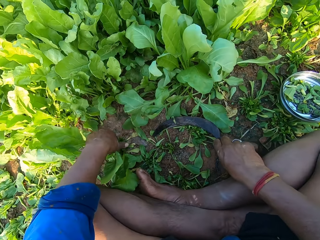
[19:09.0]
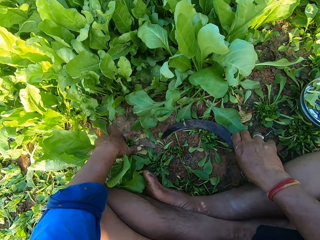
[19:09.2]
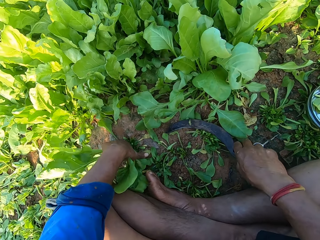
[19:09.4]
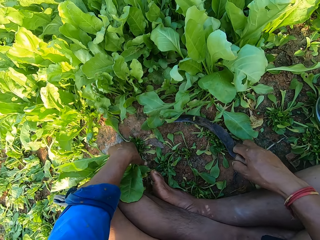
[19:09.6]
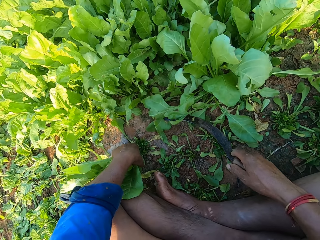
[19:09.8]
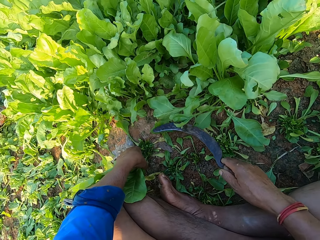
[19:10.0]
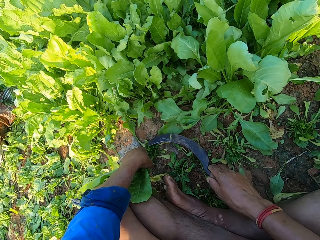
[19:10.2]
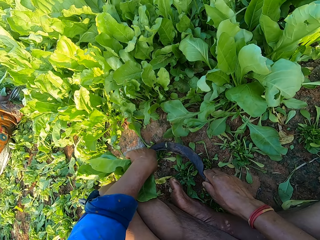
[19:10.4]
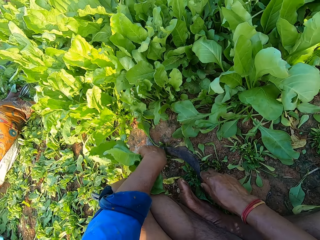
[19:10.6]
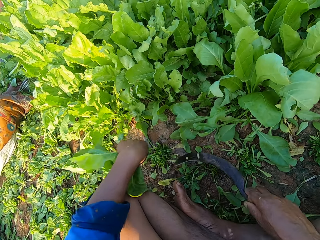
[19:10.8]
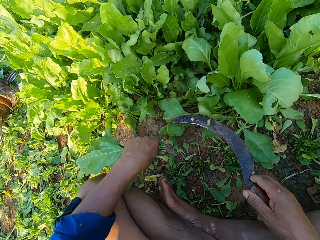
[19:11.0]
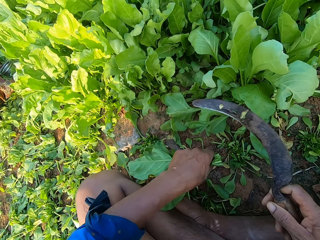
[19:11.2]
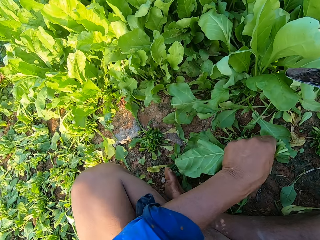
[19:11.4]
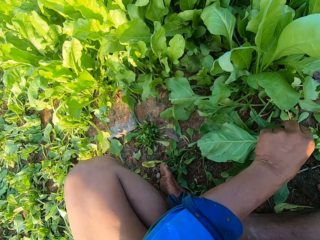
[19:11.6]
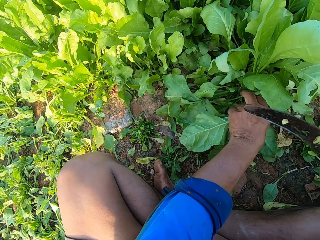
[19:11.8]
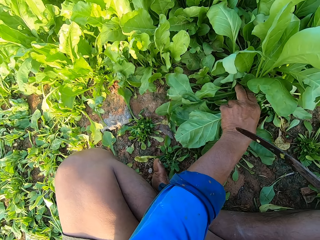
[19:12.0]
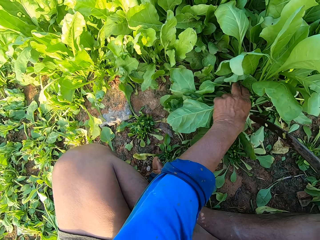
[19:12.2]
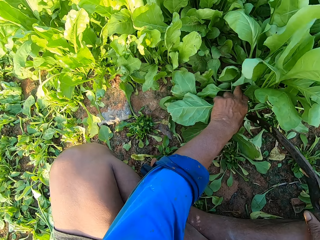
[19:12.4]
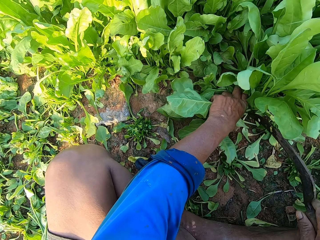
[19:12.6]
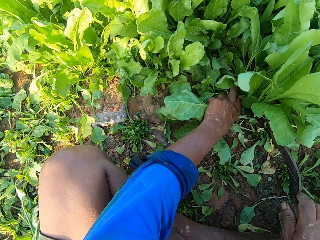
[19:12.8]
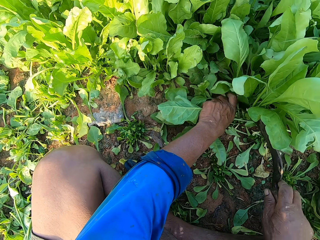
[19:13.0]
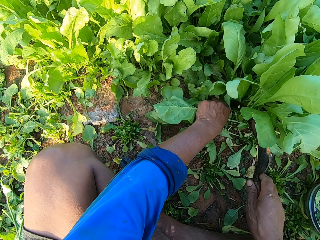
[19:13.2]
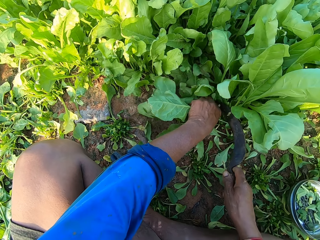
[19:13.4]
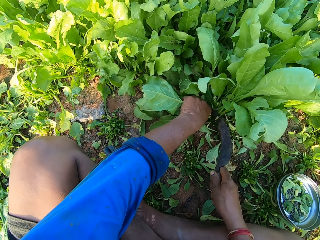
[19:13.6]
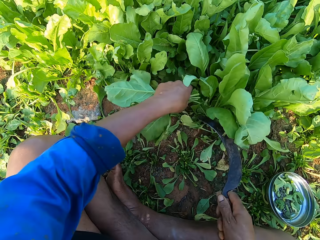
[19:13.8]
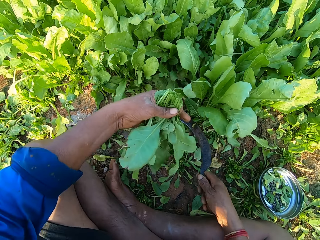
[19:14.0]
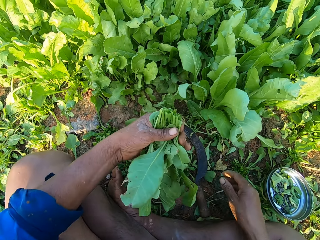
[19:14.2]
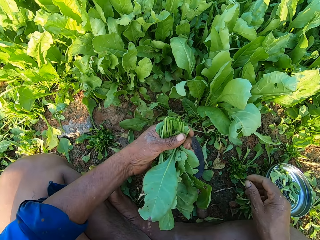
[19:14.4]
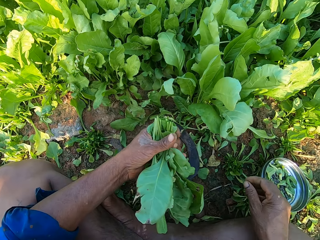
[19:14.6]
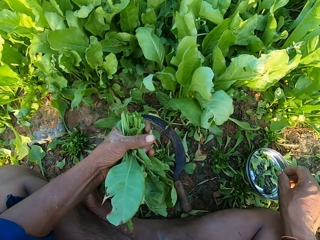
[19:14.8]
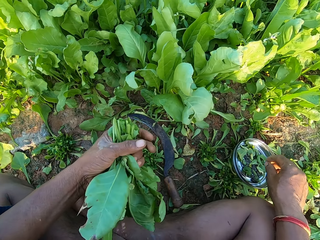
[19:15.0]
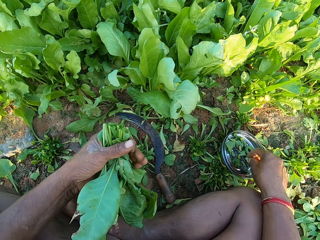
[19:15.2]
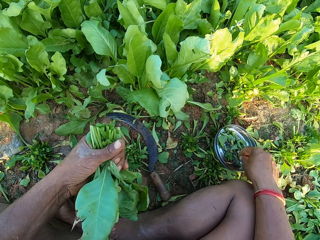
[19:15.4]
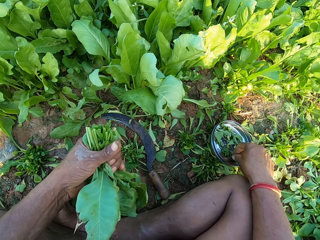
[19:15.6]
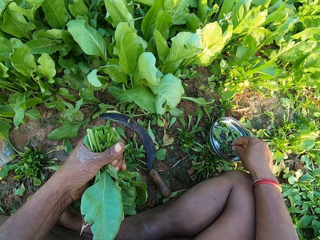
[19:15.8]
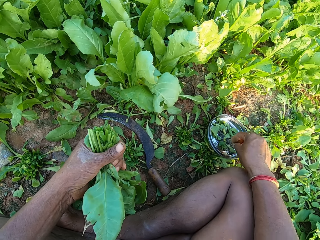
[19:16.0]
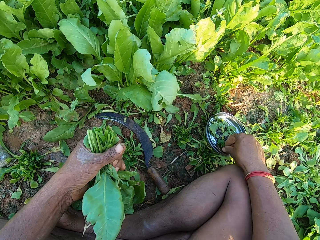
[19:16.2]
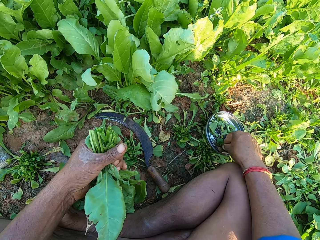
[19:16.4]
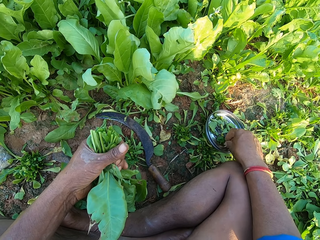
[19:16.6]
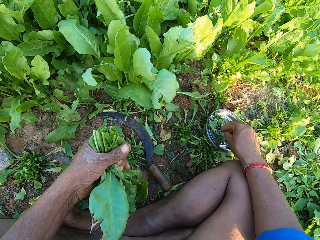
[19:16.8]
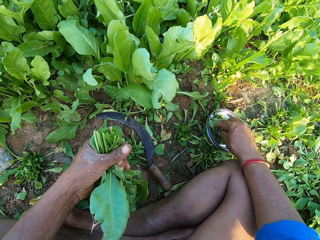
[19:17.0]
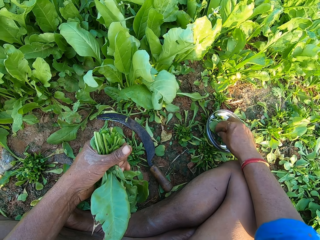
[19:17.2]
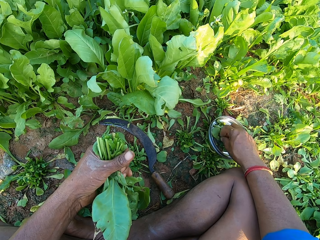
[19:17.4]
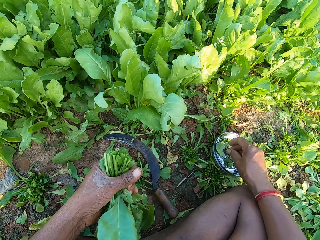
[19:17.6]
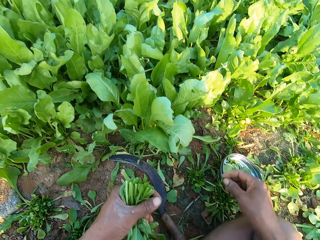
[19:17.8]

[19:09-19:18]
The camera wearer holds spinaches on the ground with her left hand. She picks up the hand sickle from the ground with her right hand. She talks. She cuts the spinaches on the ground with the hand sickle in her right hand. She holds the spinaches on the ground with her left hand. She cuts the spinaches on the ground with the hand sickle in her right hand. She drops the hand sickle on the ground with her right hand. She picks up a rubber band from the plate on the ground with her right hand.

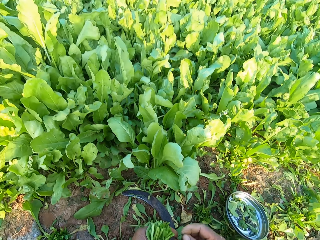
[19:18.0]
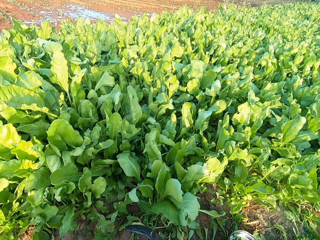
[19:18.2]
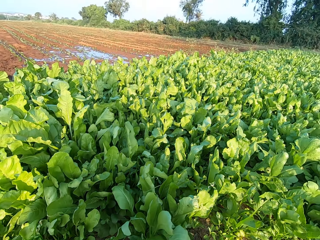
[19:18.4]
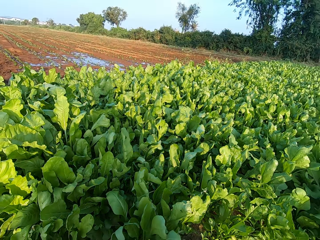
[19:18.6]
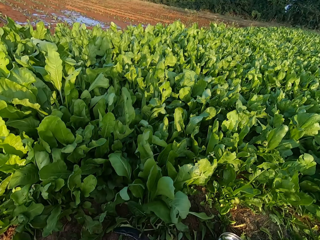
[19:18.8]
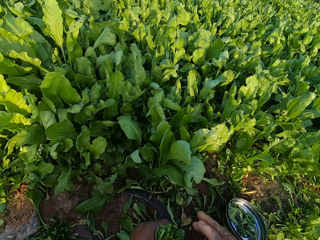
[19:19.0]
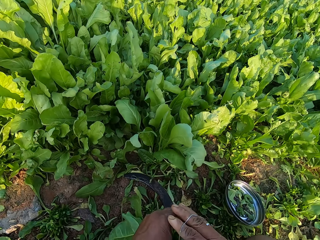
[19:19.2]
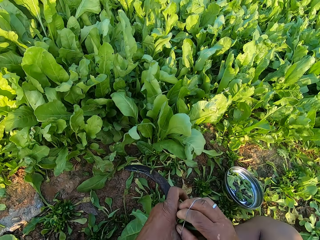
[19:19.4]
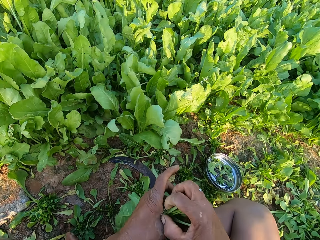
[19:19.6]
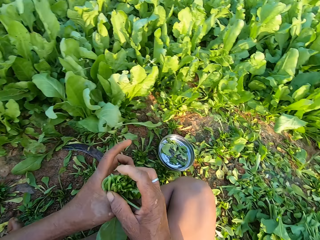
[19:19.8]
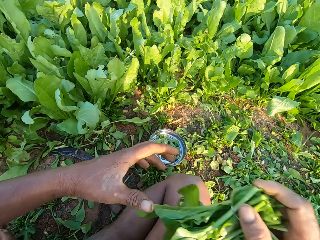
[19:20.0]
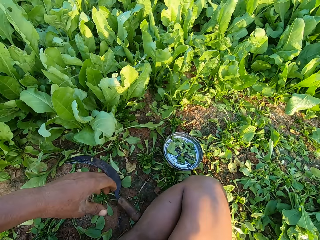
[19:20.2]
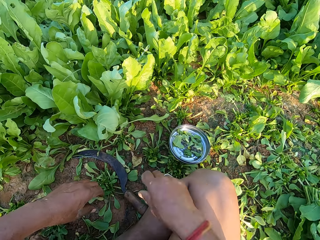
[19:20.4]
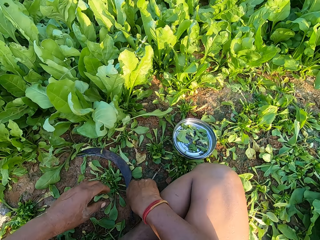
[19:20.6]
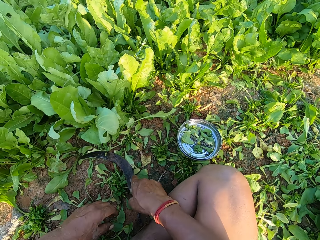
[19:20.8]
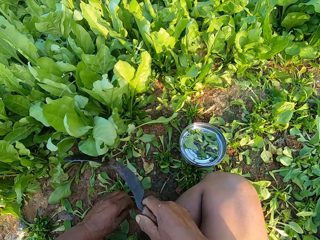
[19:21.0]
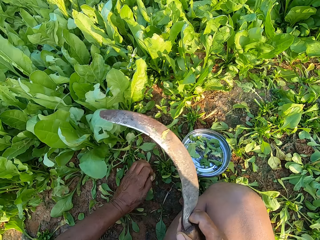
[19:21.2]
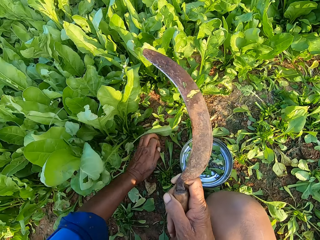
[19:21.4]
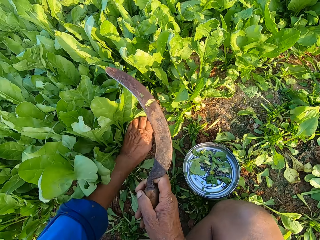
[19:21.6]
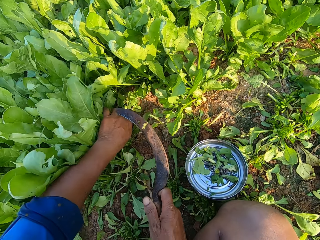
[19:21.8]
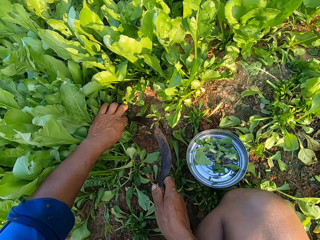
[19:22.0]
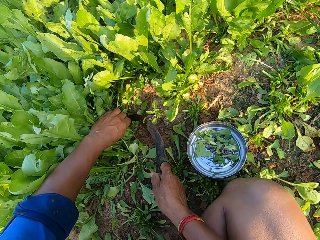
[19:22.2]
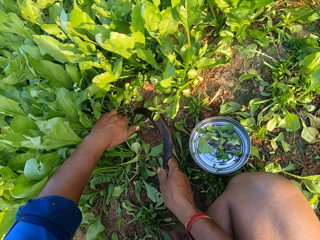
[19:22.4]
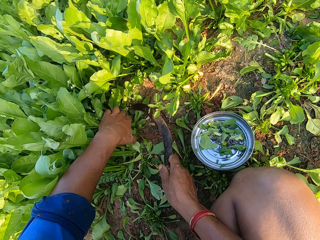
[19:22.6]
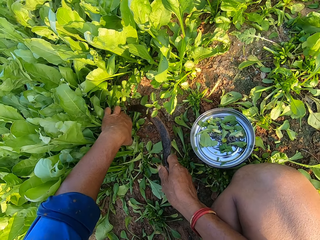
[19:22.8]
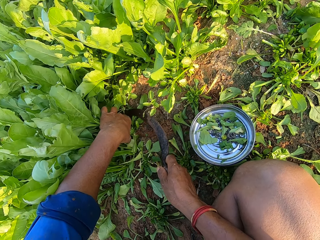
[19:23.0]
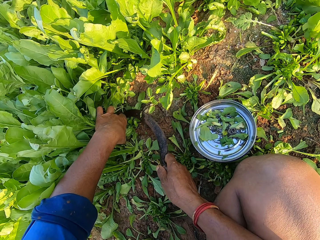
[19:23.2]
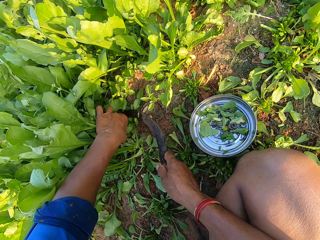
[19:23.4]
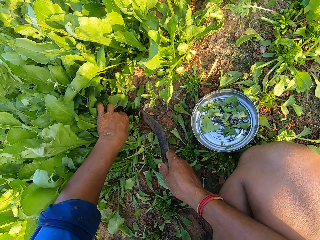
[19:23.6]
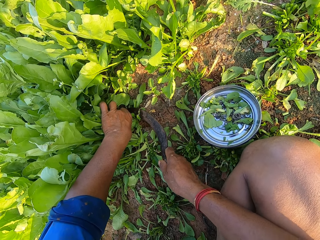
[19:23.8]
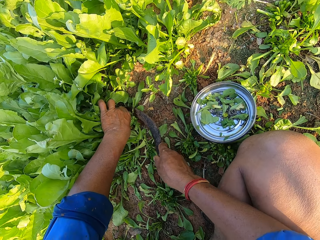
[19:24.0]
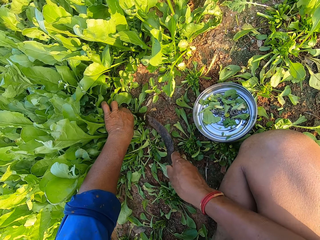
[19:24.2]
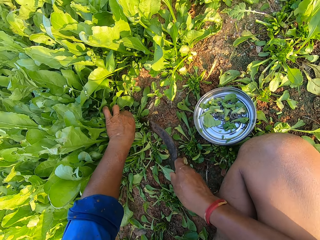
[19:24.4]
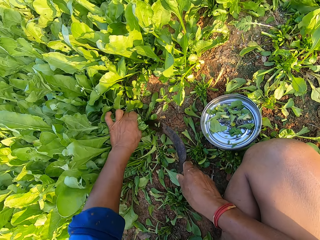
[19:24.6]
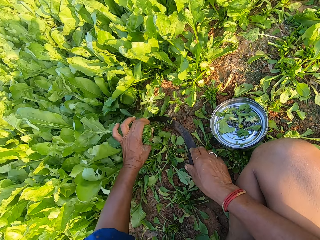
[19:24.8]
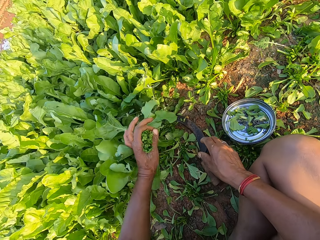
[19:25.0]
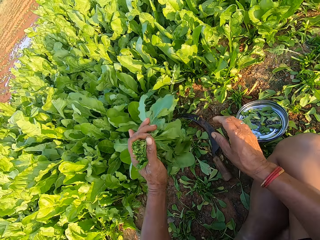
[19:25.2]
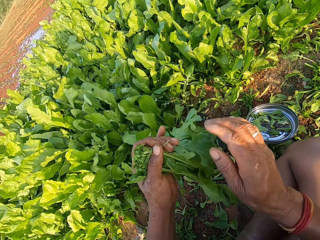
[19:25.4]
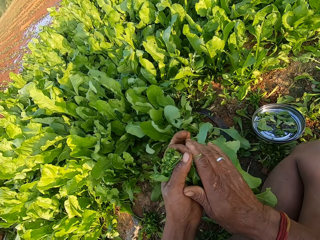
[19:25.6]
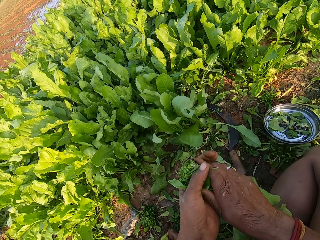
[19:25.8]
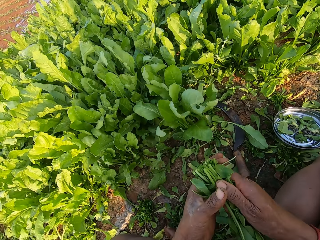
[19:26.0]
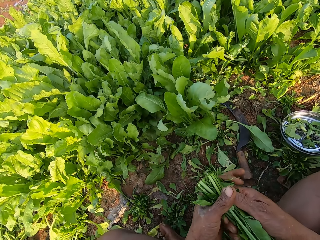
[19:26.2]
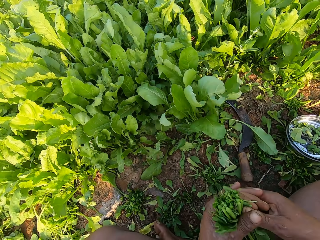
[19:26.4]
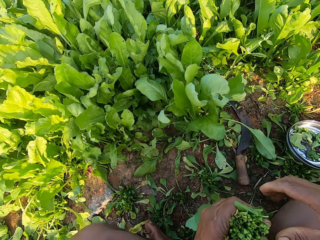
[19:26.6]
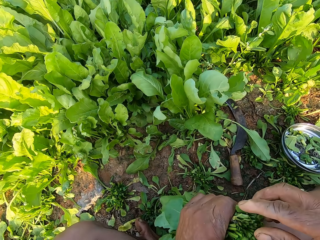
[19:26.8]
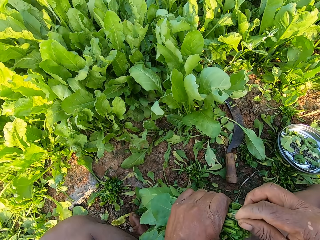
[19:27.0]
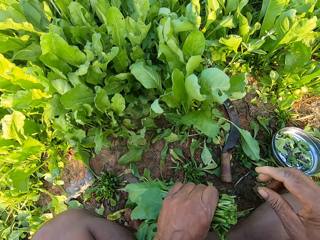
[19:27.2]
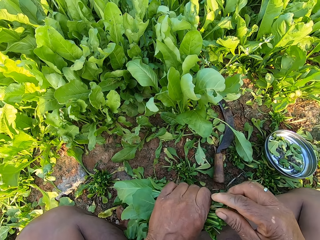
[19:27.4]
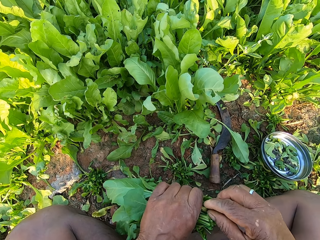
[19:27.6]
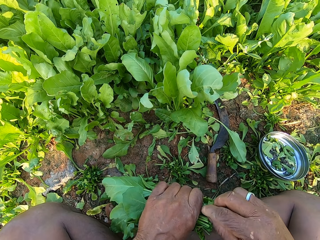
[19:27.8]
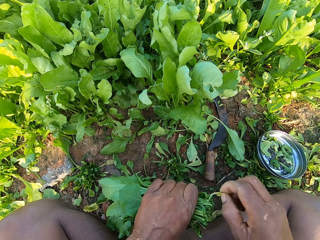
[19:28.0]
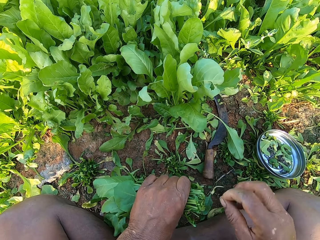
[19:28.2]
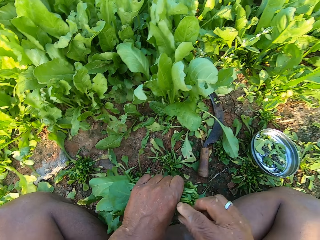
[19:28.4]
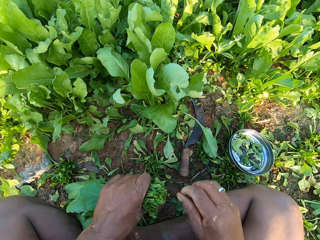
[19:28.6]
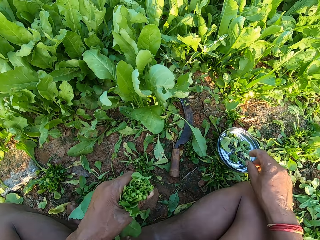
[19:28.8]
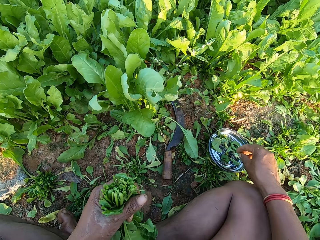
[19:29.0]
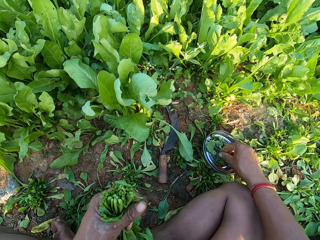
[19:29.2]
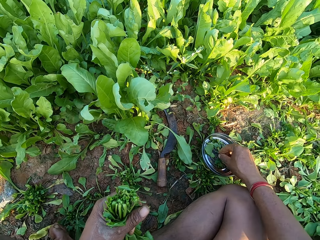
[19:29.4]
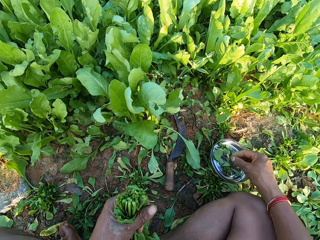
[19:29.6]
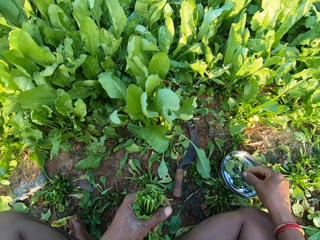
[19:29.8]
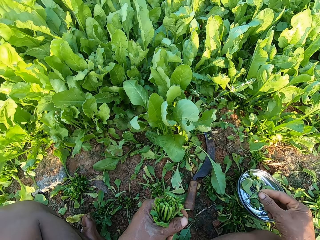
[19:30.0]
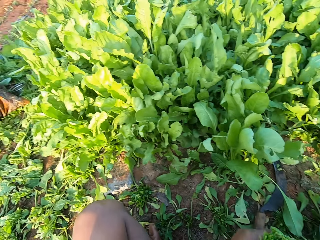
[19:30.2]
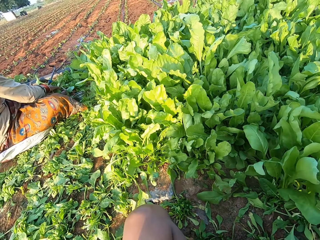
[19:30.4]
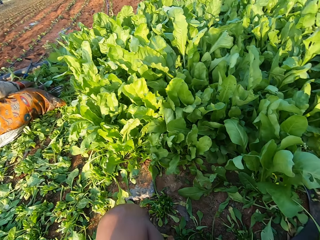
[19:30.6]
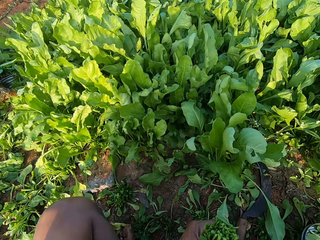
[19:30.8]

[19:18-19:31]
The camera wearer looks forward. She ties the spinaches in her left hand with the rubber band in her right hand. She drops the spinaches on the ground with her right hand. She picks up the hand sickle from the ground with her right hand. She holds the spinaches on the ground with her left hand. She cuts the spinaches on the ground with the hand sickle in her right hand. She drops the hand sickle on the ground with her right hand. She holds the spinaches with both hands. She pulls a leaf from the spinaches in her left hand with her right hand. She talks. She drops the leaf on the ground with her right hand. She pulls a leaf from the spinaches in her left hand with her right hand. She drops the leaf on the ground with her right hand. She pulls a leaf from the spinaches in her left hand with her right hand. She drops the leaf on the ground with her right hand. She holds the spinaches with her left hand. She picks up a rubber band from the plate on the ground with her right hand.
